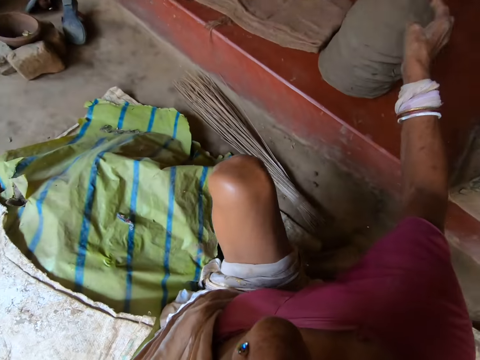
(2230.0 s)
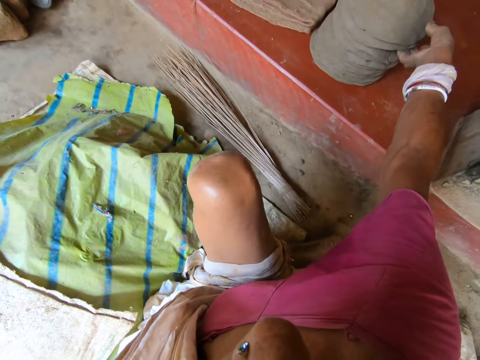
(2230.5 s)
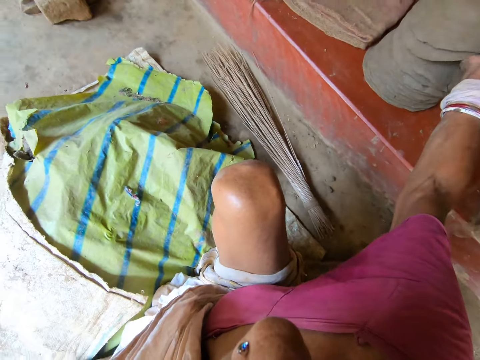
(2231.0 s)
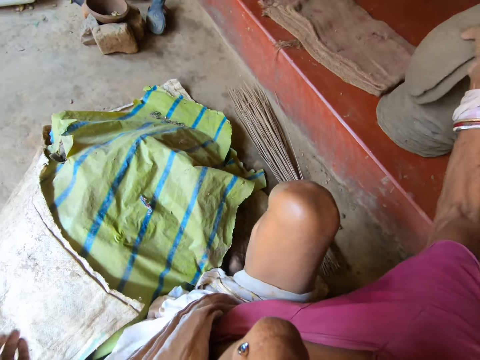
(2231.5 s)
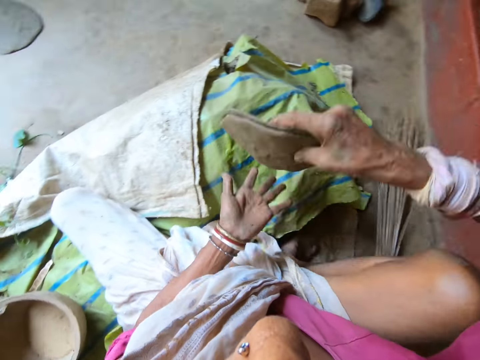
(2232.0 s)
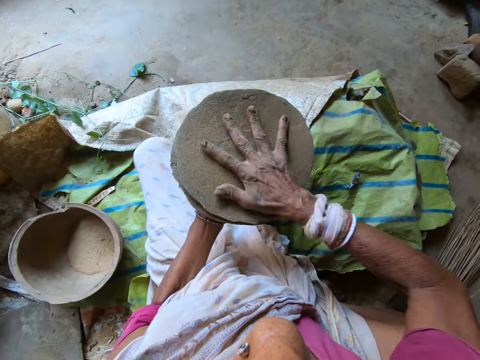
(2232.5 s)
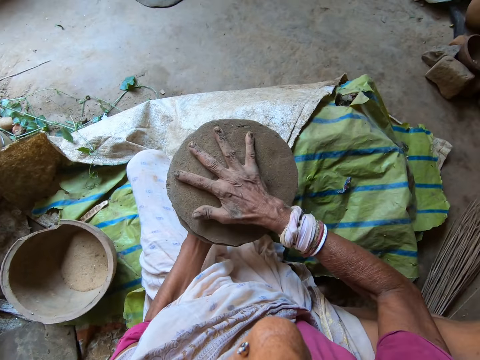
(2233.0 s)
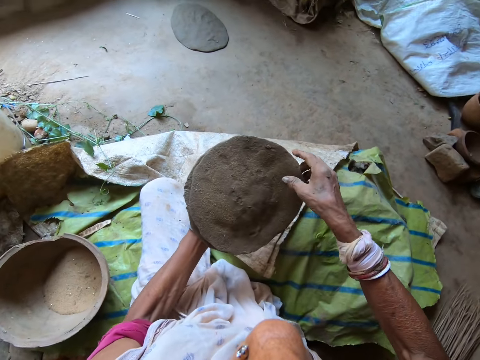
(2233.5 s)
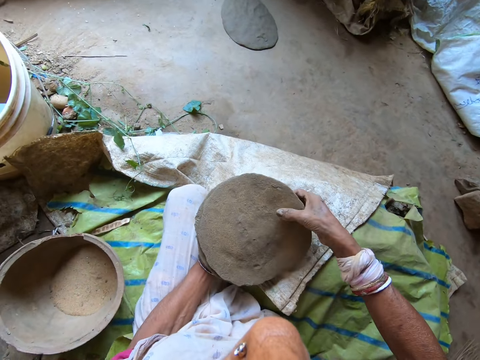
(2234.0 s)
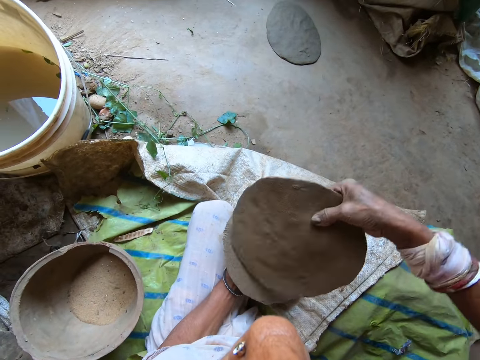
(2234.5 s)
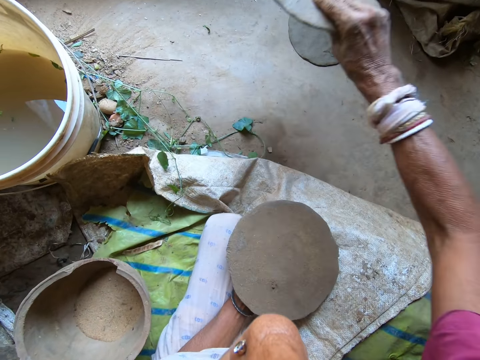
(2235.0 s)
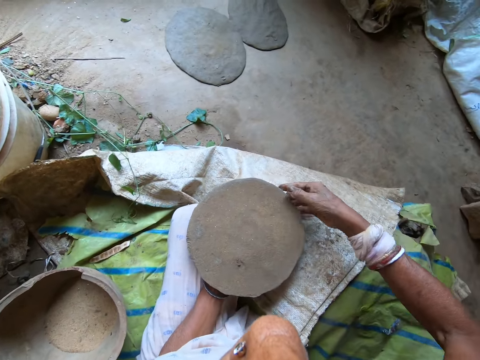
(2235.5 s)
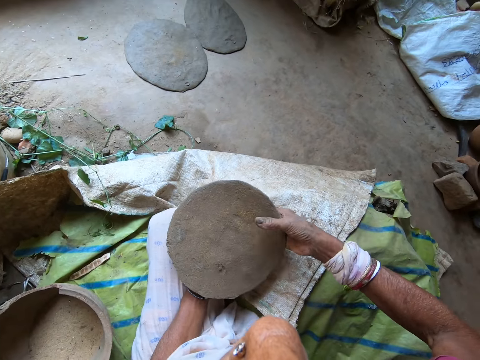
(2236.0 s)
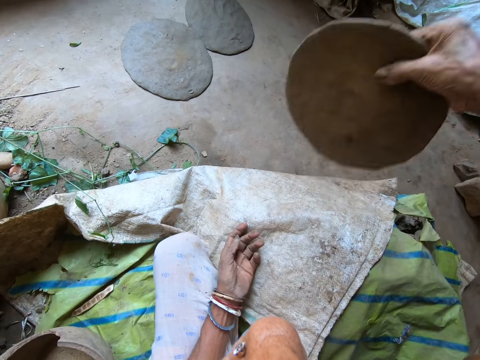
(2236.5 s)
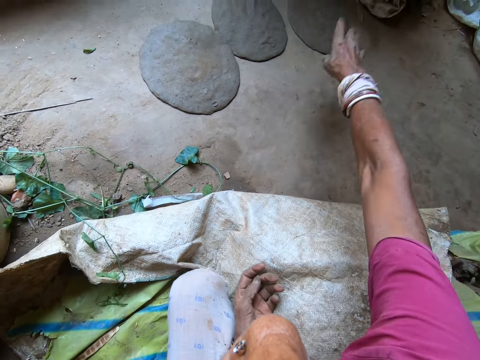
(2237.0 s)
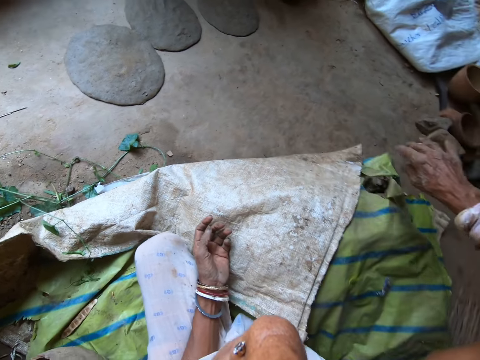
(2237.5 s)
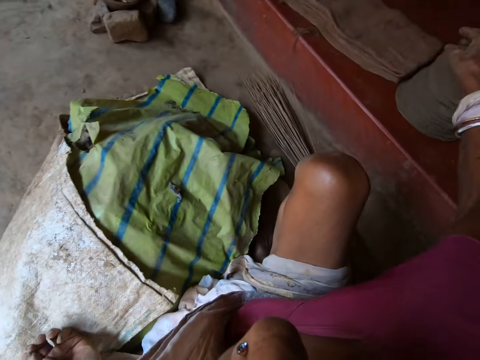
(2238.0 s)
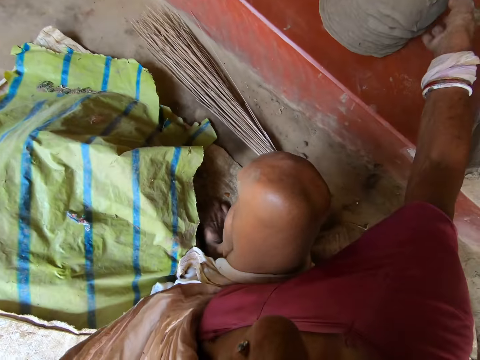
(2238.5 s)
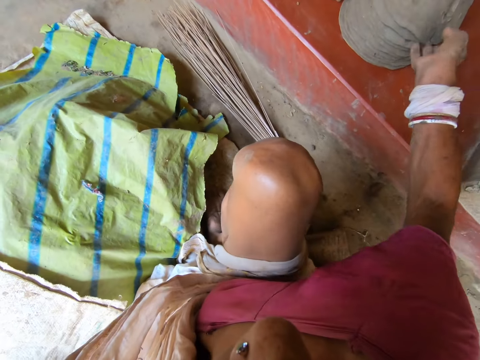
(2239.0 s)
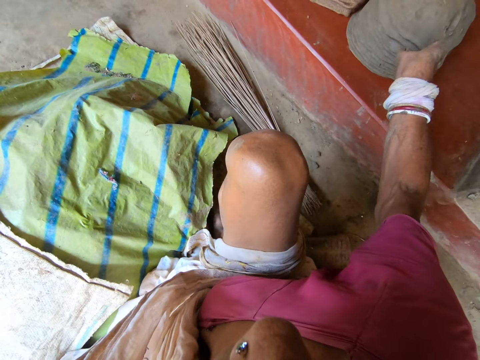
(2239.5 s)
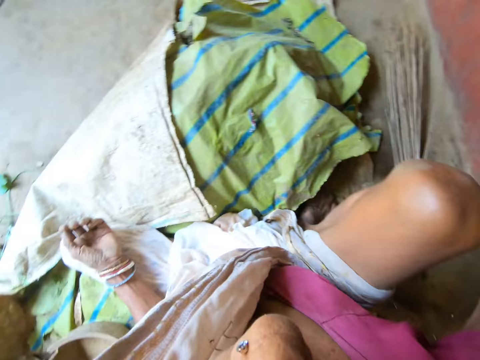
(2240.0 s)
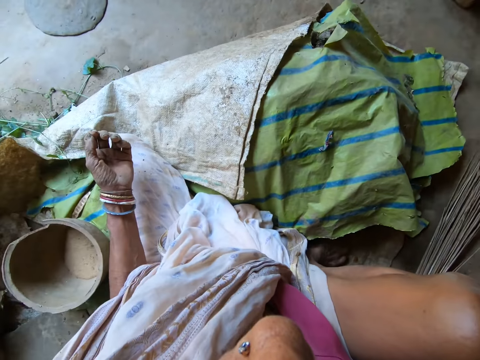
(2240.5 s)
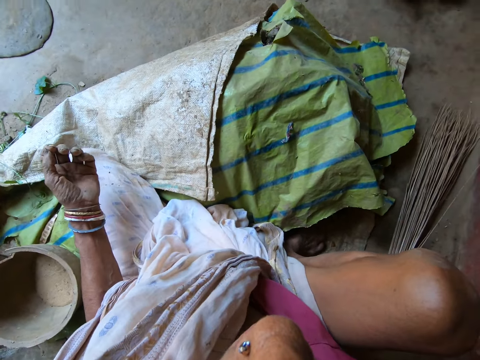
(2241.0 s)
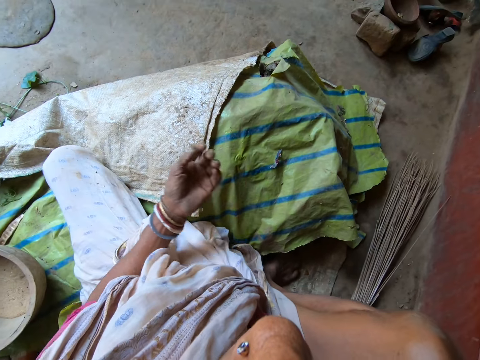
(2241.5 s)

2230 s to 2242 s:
The camera wearer picks two pieces of moulded clay from the concrete deck with her right hand. She passes the pieces of moulded clay to her left hand. She hits the pieces of moulded clay in her left hand with her right hand. She picks a piece of moulded clay from her left hand with her right hand. She drops the piece of moulded clay in her right hand on the ground. She picks the piece of moulded clay from her left hand with her right hand. She drops the piece of moulded clay in her right hand on the ground. She picks two pieces of moulded clay from the concrete deck with her right hand.

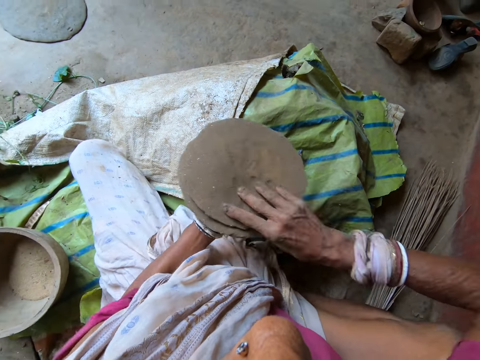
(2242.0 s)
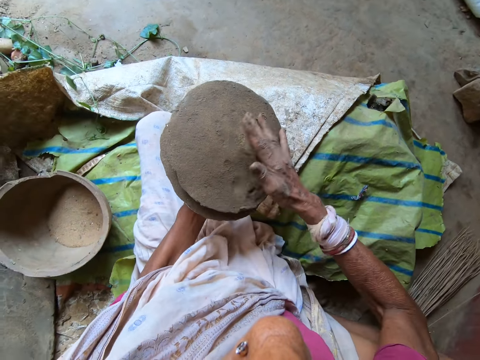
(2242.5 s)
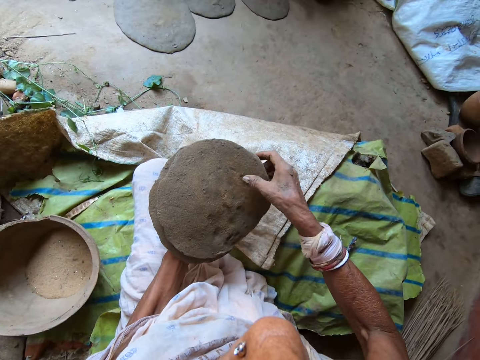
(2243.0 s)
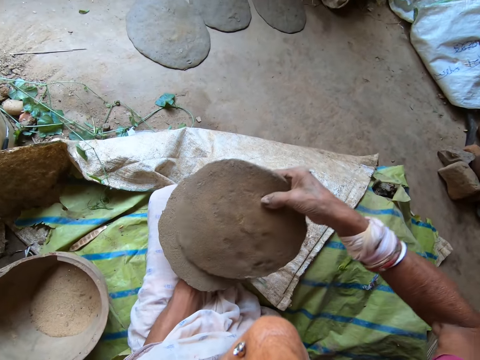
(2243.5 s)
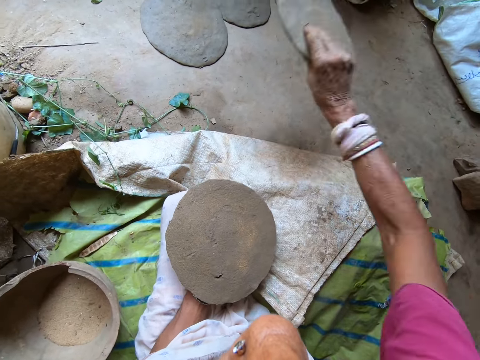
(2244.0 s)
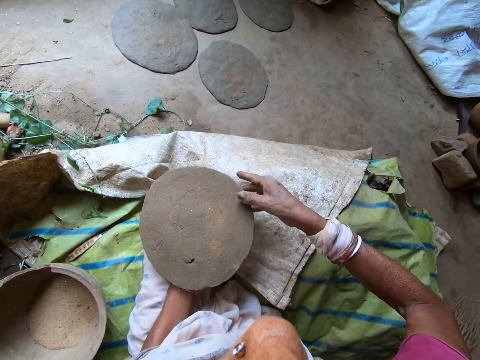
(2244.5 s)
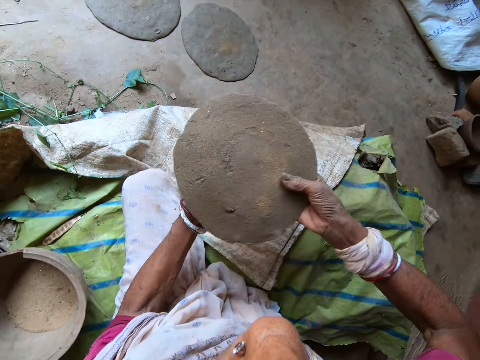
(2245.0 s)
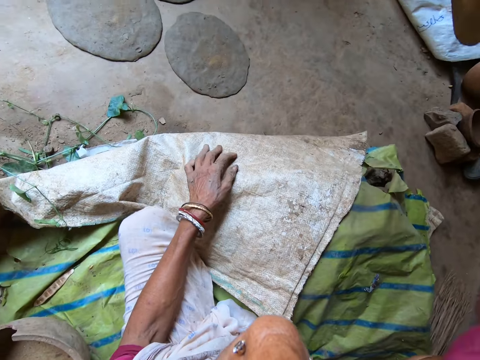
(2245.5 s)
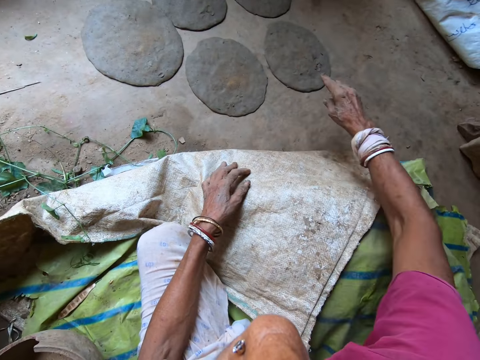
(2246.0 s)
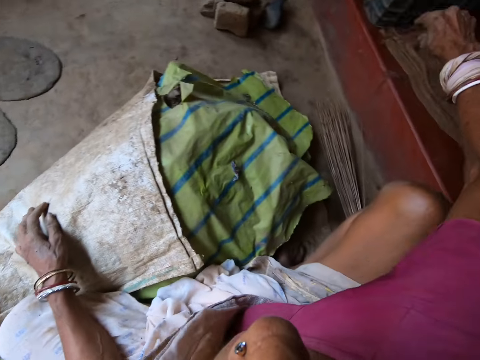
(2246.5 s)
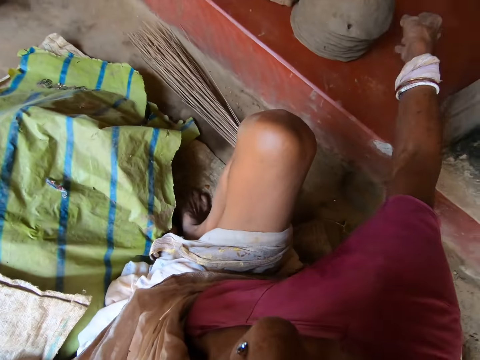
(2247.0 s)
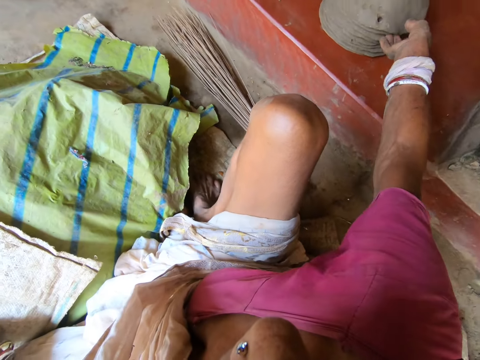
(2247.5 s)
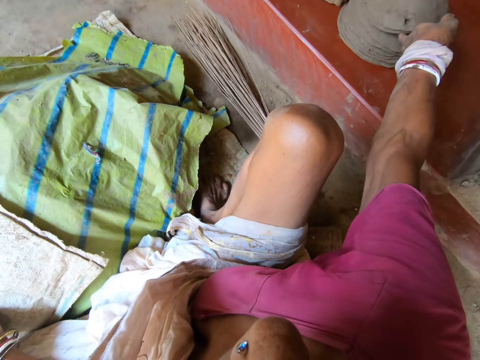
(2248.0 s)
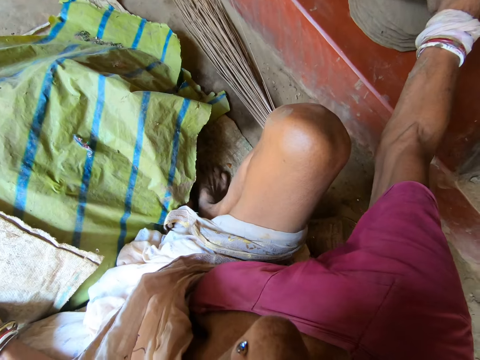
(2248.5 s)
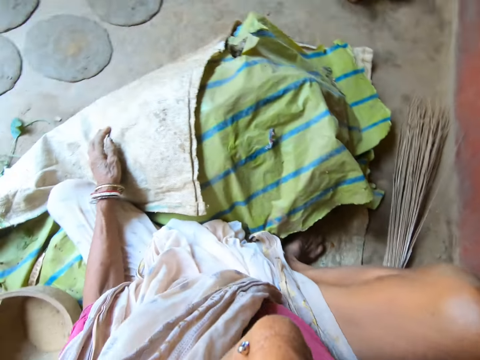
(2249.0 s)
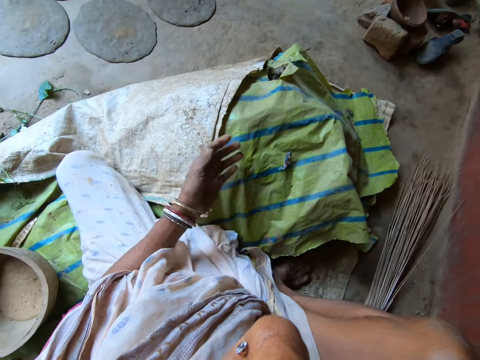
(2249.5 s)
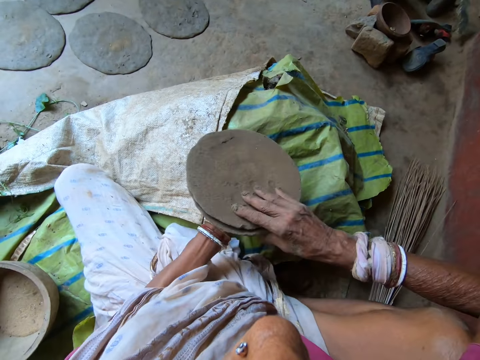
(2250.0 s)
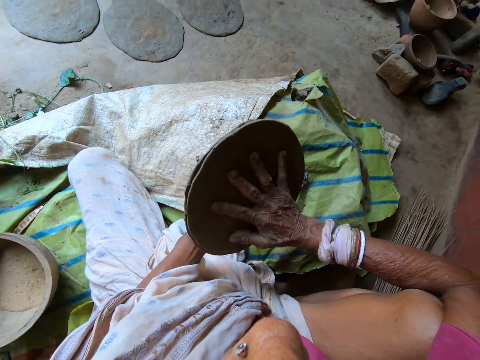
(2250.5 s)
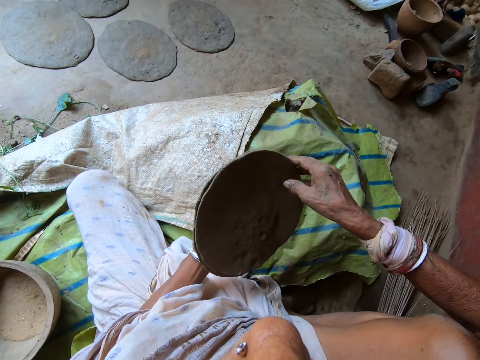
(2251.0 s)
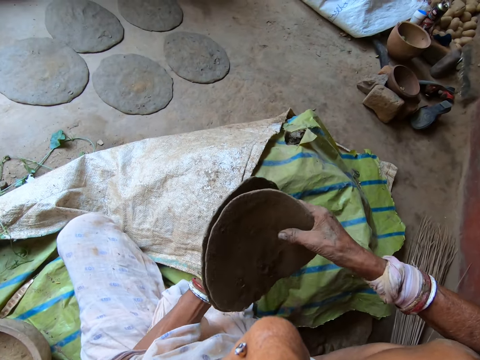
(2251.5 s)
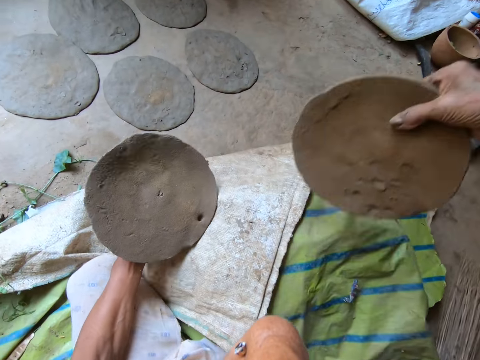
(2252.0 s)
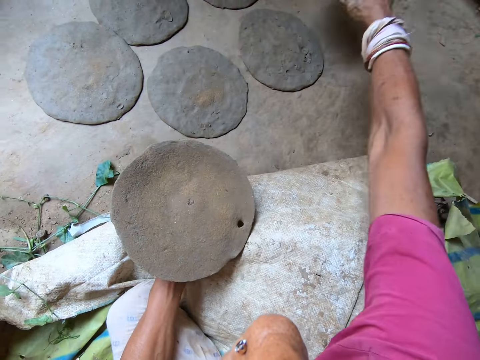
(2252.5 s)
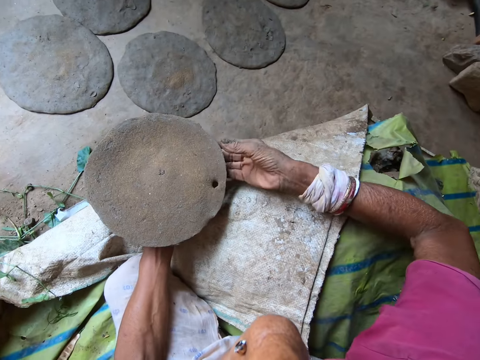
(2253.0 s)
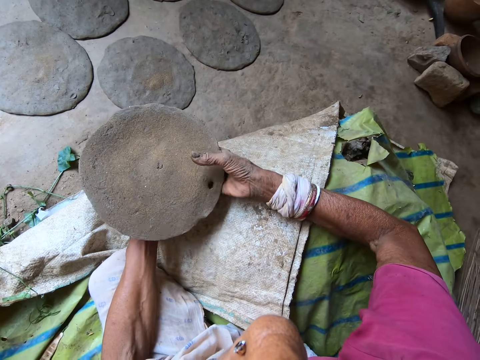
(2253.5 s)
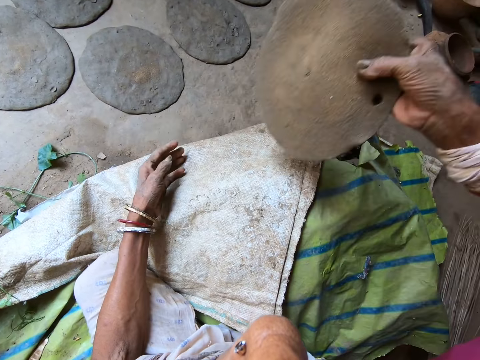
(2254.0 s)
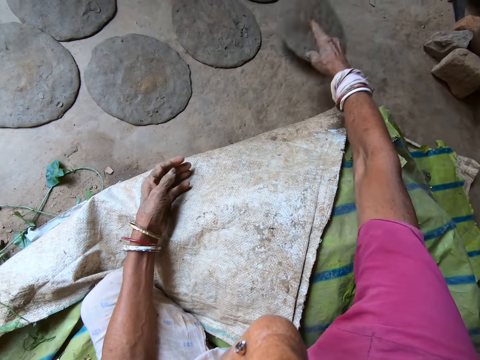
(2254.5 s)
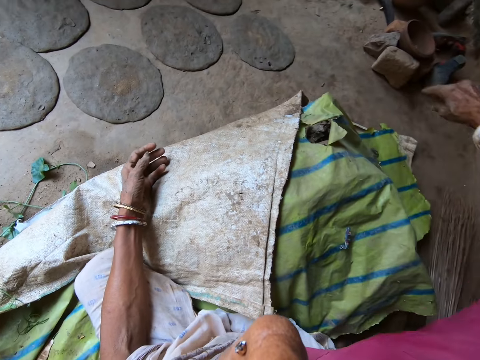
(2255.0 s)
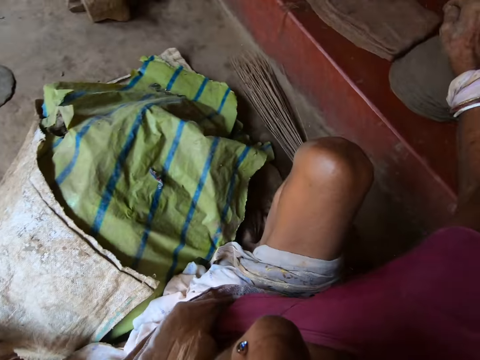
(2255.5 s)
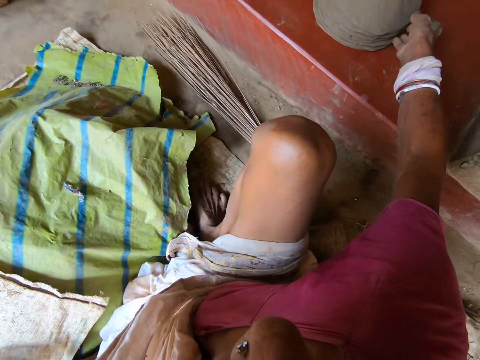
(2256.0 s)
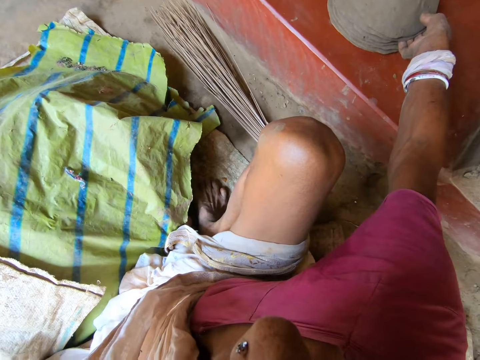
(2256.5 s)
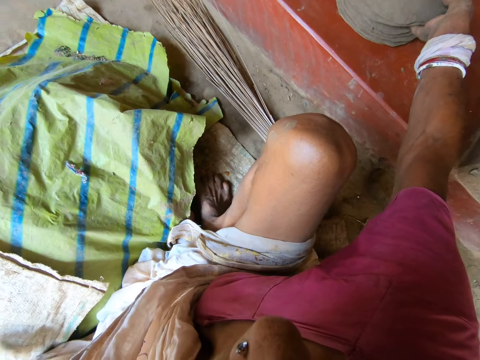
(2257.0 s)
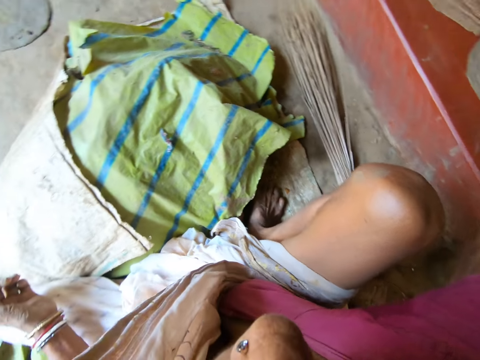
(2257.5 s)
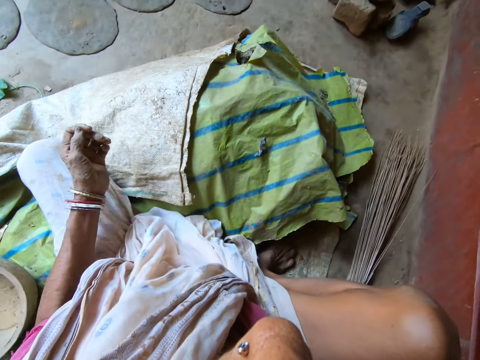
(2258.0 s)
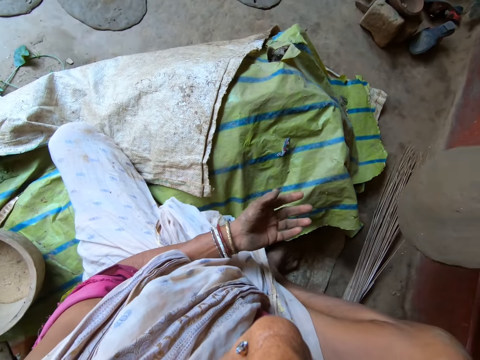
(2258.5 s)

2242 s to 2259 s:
The camera wearer passes the pieces of moulded clay to her left hand. She holds the clays with her left hand. She hits the pieces of moulded clay in her left hand with her right hand. She picks a piece of moulded clay from her left hand with her right hand. She throws the clay to the floor. She drops the piece of moulded clay in her right hand on the ground. She picks the piece of moulded clay from her left hand with her right hand. She throws the clay to the floor. She drops the piece of moulded clay in her right hand on the ground. She picks two pieces of moulded clay from the concrete deck with her right hand. She passes the pieces of moulded clay to her left hand. She holds the clays with her left hand. She hits the pieces of moulded clay in her left hand with her right hand. She picks a piece of moulded clay from her left hand with her right hand. She throws the clay to the floor. She drops the piece of moulded clay in her right hand on the ground. She picks the piece of moulded clay from her left hand with her right hand. She drops the piece of moulded clay in her right hand on the ground. She throws the clay to the floor. She picks two pieces of moulded clay from the concrete deck with her right hand.
